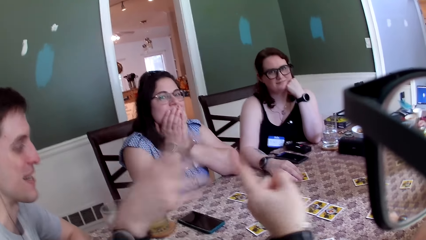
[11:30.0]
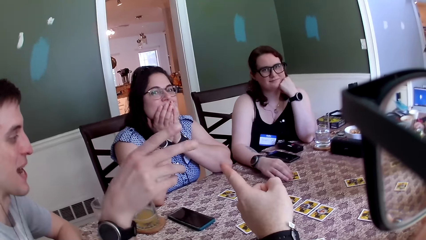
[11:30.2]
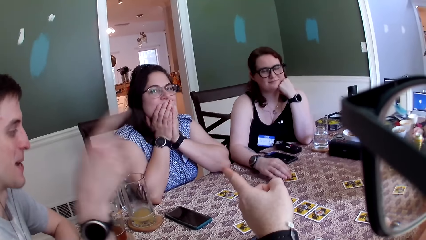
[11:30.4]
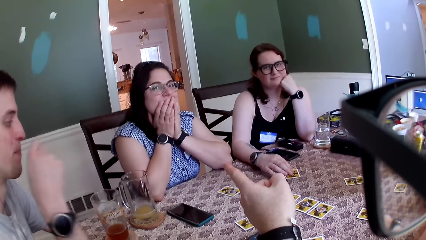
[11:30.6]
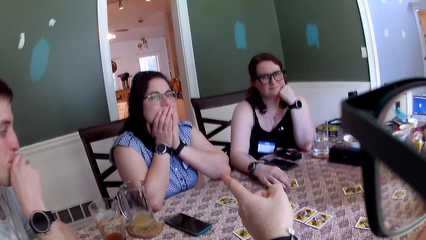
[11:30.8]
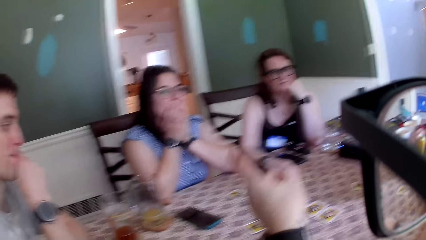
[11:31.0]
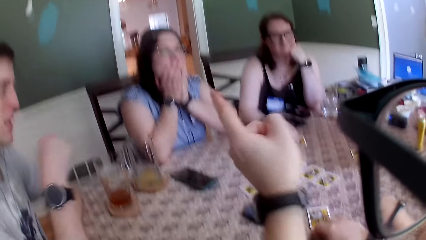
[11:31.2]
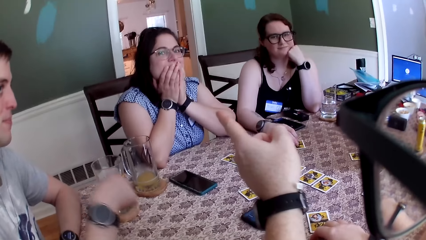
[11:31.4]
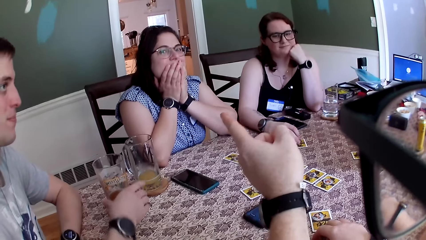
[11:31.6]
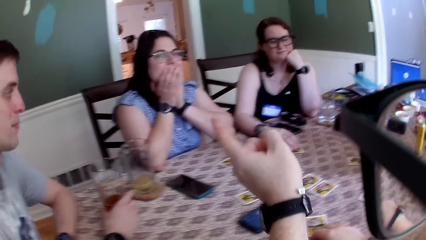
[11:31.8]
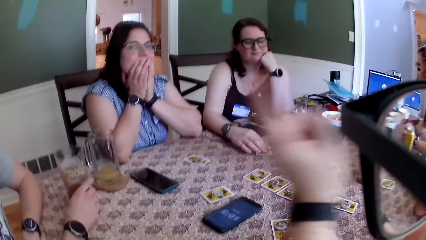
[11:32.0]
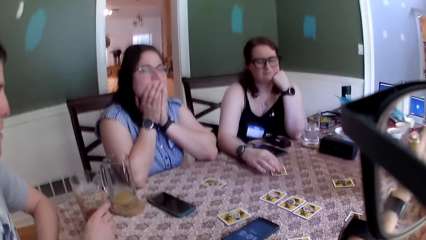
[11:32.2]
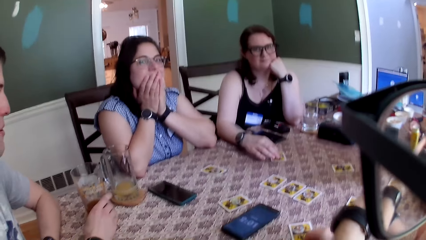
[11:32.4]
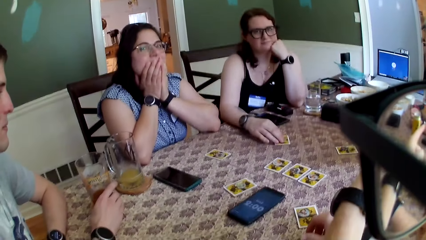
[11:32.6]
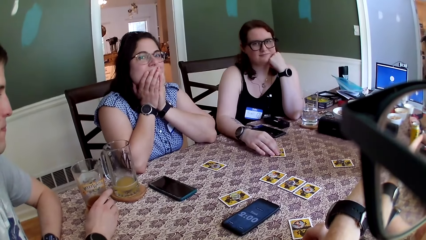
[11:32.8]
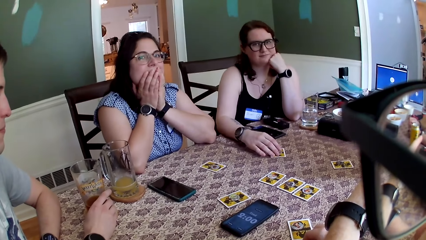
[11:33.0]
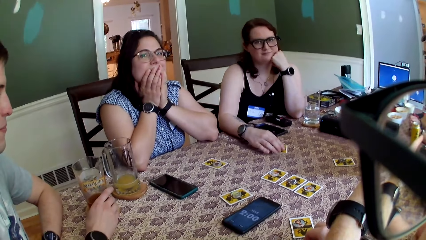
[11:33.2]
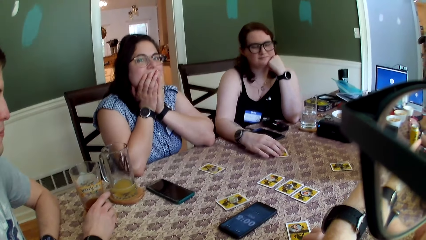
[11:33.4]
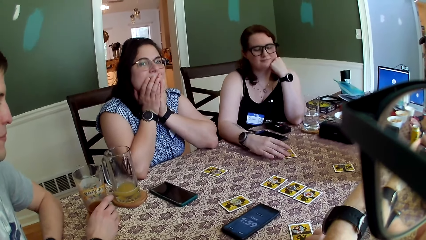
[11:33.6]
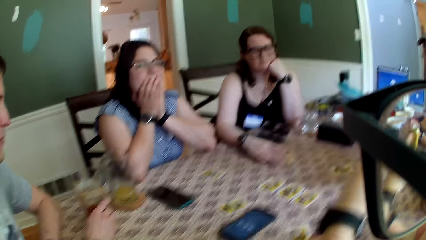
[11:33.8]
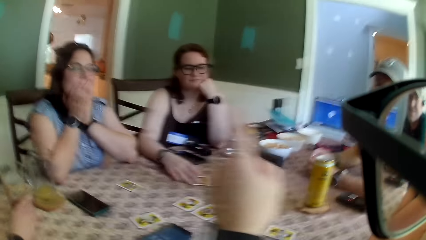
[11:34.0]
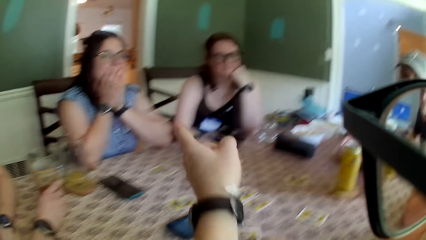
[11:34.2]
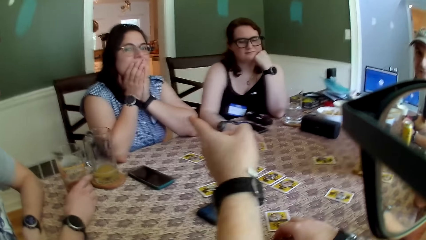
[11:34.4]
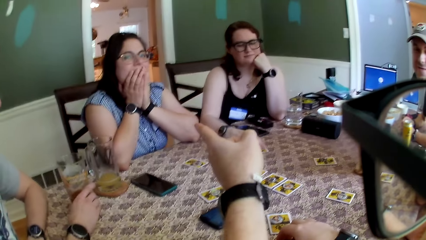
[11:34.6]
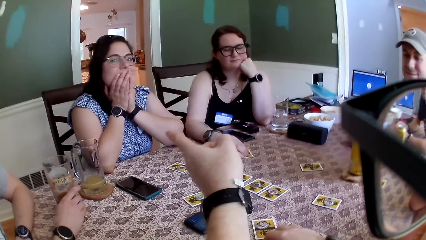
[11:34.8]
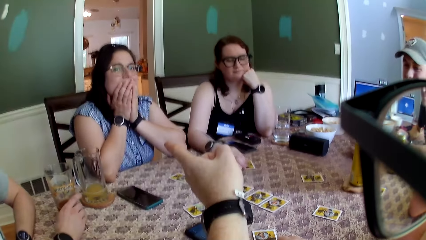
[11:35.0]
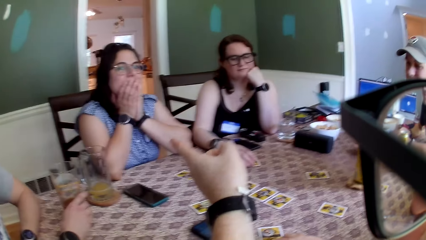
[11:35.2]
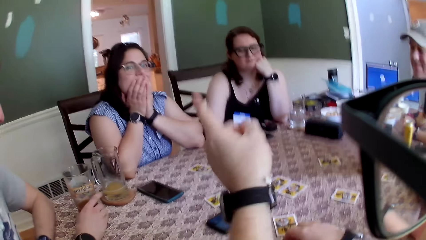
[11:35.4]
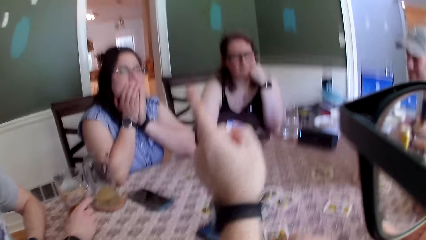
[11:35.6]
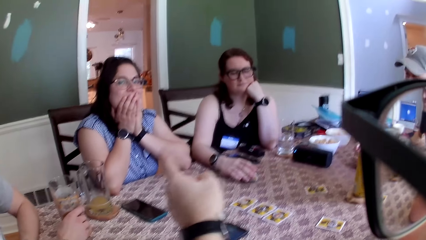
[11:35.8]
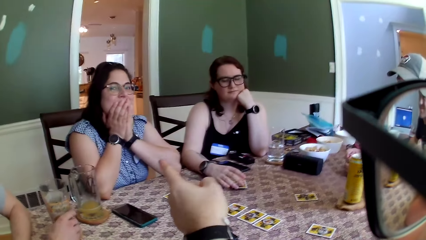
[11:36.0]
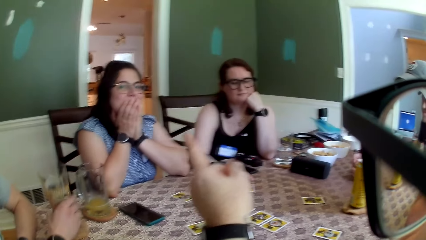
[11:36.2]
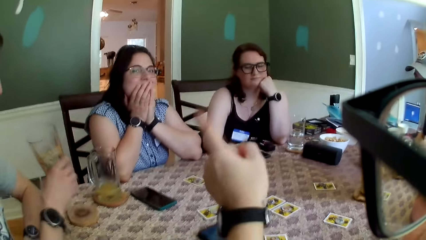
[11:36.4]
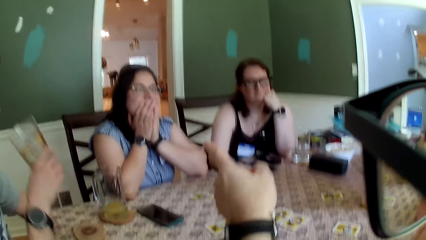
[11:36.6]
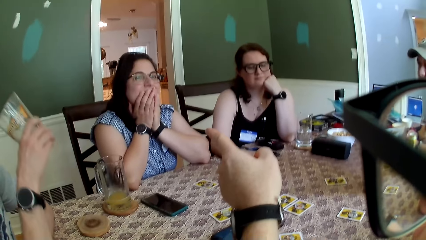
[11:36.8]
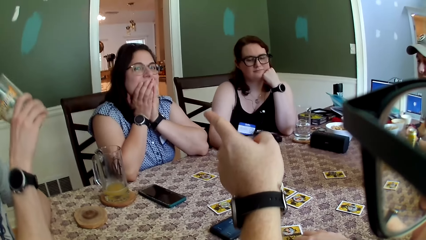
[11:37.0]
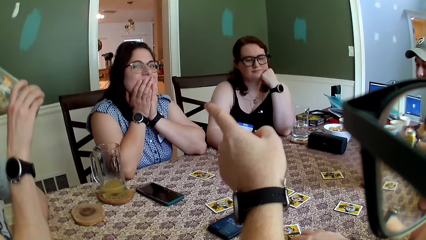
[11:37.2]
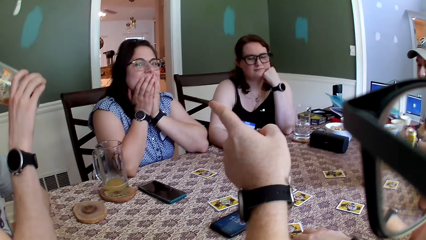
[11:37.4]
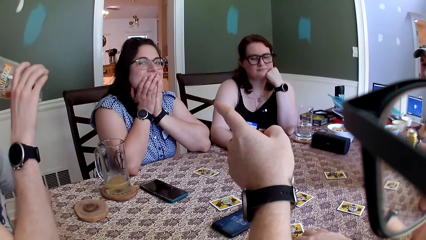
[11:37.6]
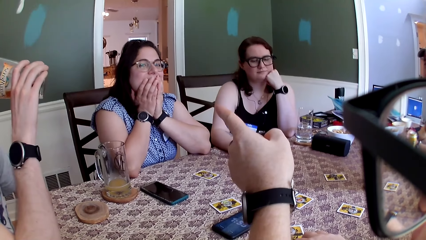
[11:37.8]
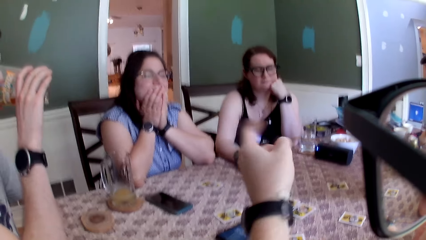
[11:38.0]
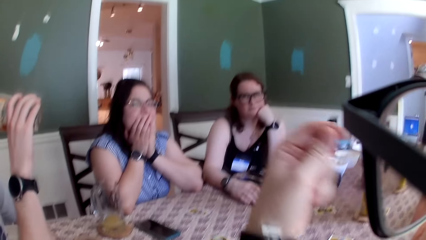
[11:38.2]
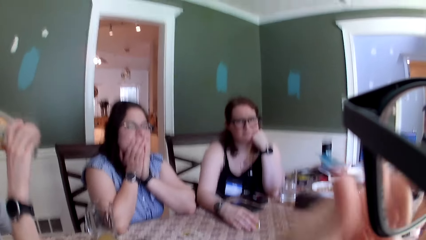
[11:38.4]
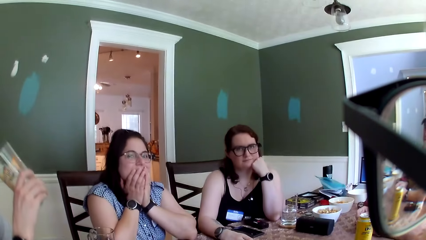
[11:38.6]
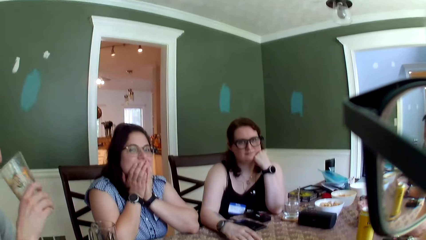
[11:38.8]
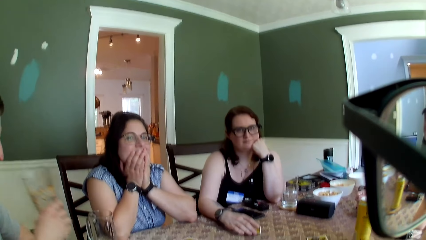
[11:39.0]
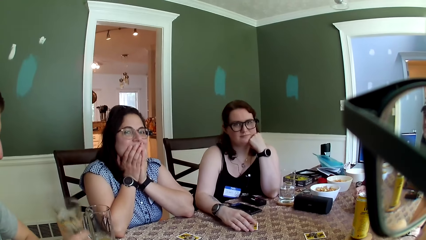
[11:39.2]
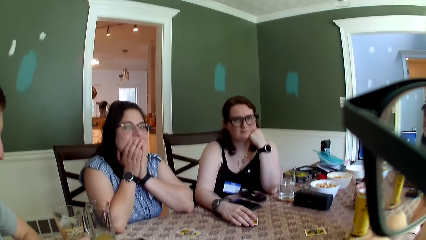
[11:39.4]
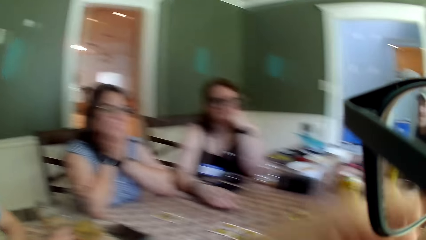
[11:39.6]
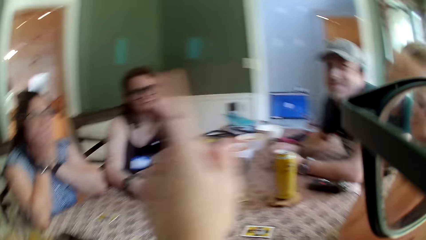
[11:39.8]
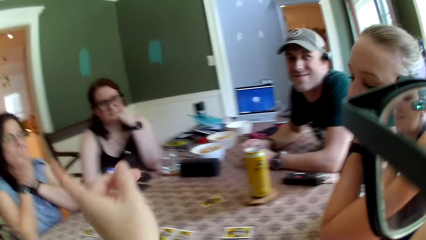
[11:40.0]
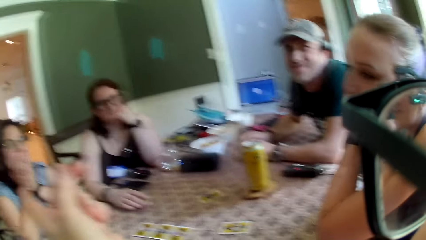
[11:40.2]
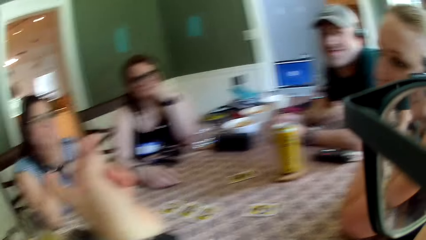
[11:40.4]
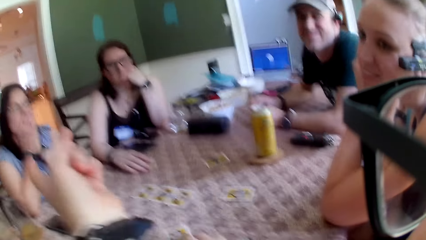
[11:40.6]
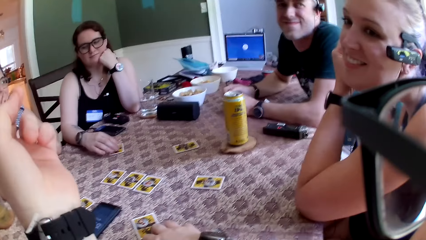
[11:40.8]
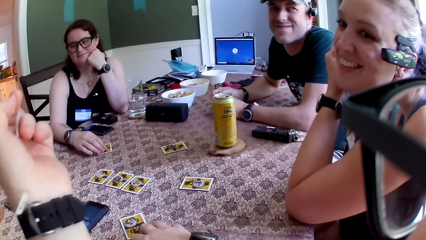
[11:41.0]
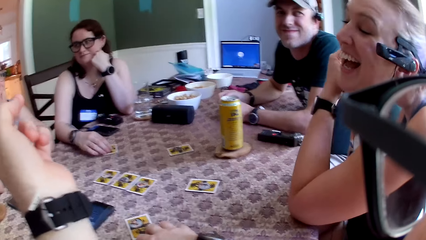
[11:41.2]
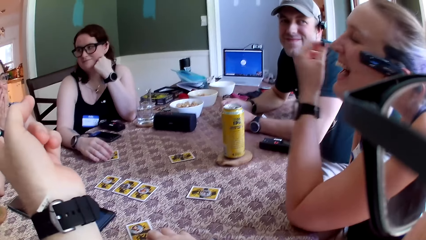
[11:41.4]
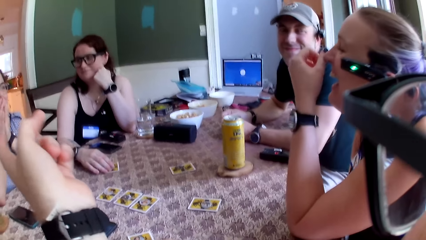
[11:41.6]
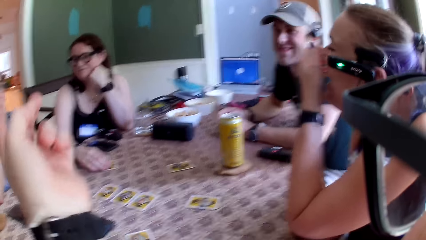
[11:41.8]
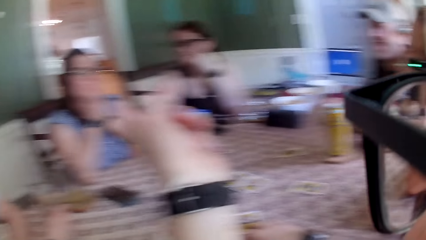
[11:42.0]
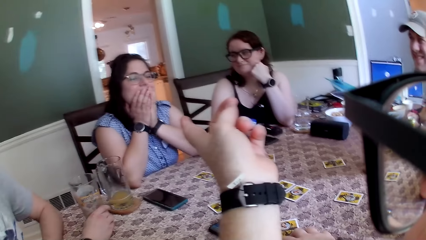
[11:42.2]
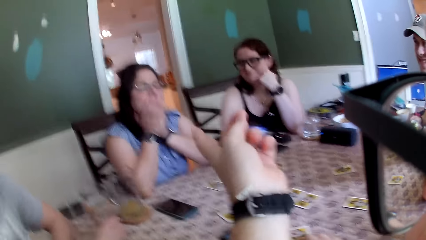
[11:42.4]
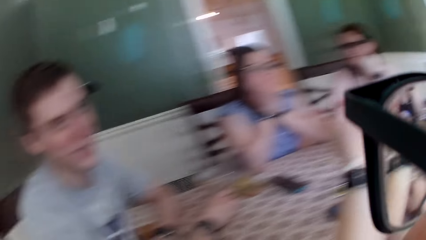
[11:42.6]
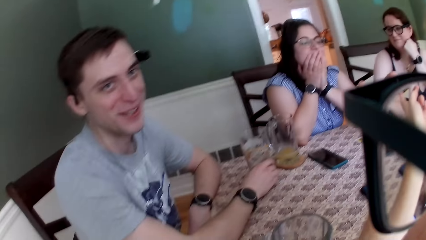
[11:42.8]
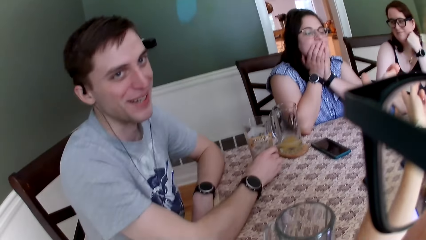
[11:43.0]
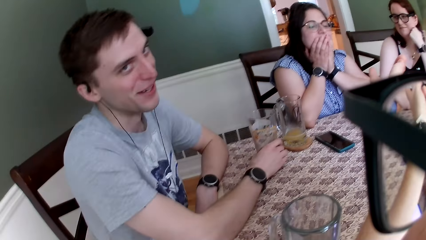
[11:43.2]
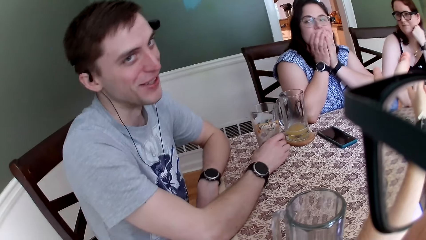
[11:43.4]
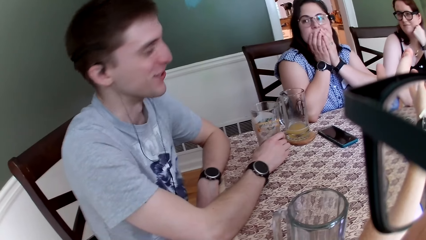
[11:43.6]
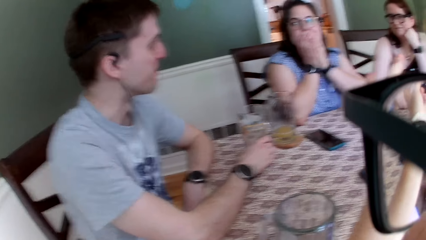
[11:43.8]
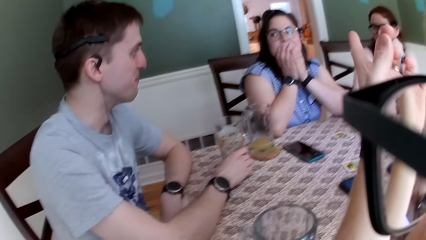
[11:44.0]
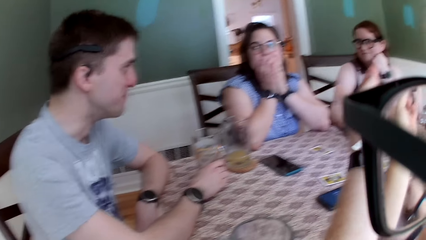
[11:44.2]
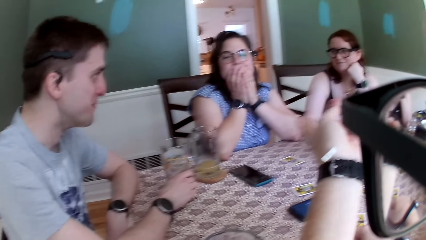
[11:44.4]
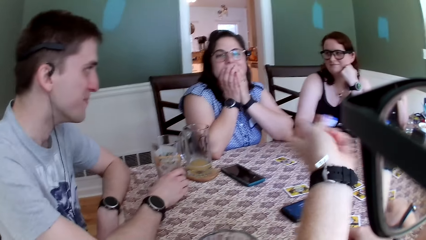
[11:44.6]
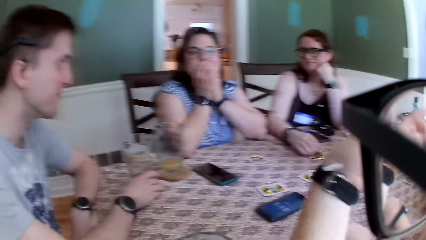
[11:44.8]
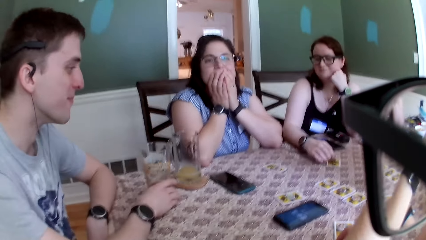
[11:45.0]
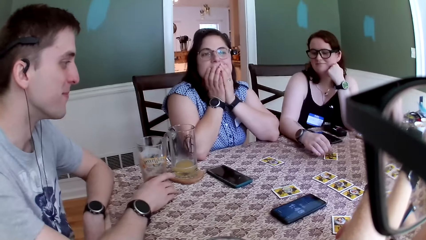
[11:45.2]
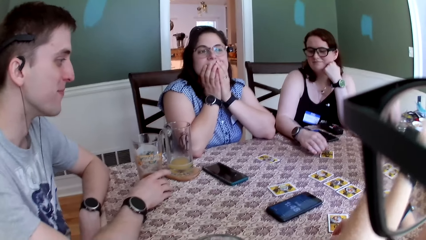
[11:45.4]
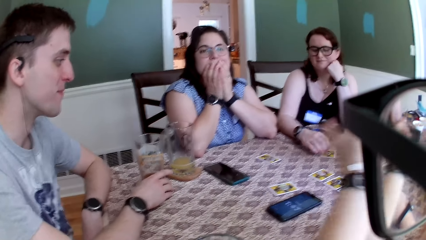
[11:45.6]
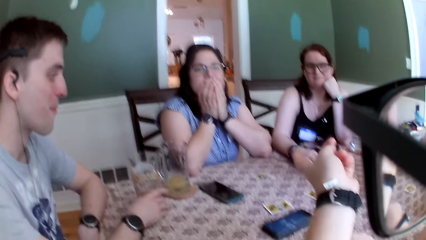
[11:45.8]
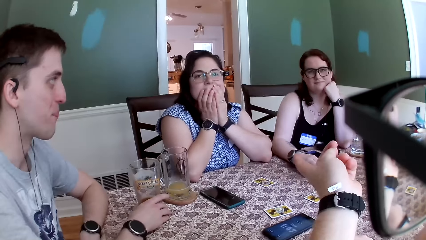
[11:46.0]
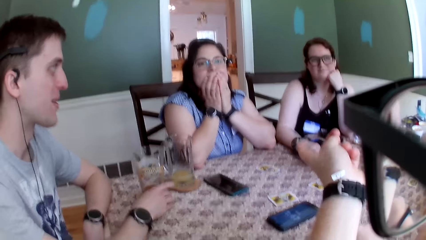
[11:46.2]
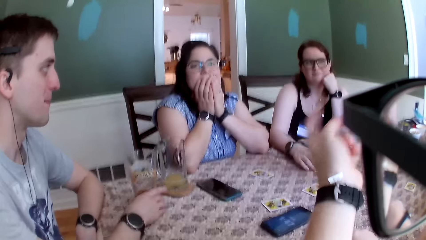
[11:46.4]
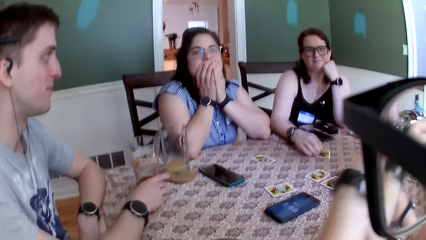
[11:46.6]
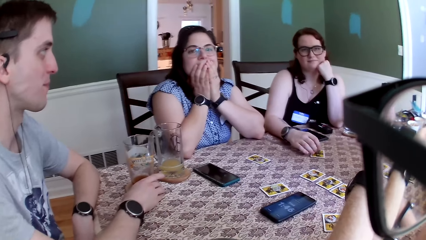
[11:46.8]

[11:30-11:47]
The man touches his mouth with his right hand. The man holds the cup of wine on the table with his right hand. The man picks up the cup of wine with his right hand. The man drinks wine from the cup. The camera wearer touches his nose with his left hand. The man lowers the cup of wine on the table. The camera wearer gesticulates with his left hand. The man converses with the camera wearer.
